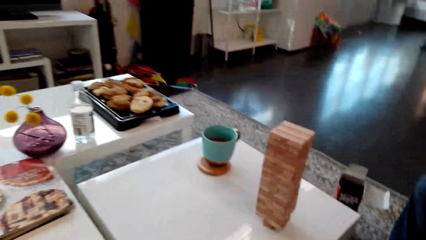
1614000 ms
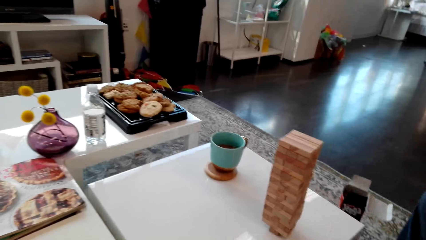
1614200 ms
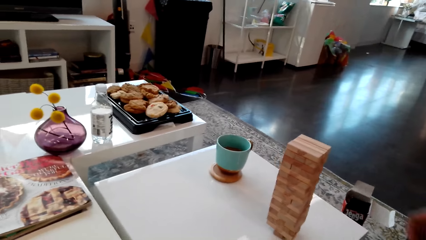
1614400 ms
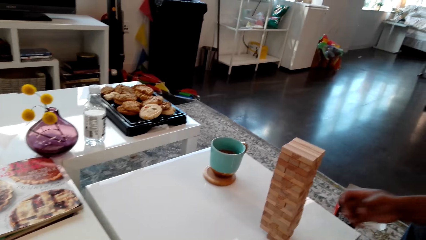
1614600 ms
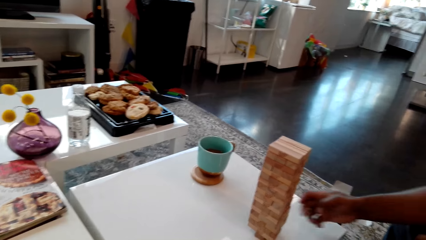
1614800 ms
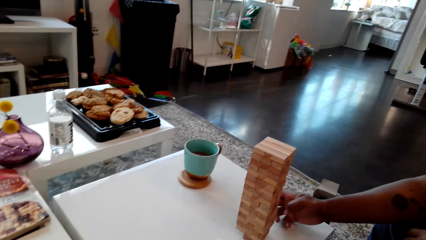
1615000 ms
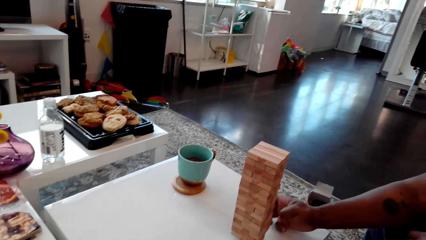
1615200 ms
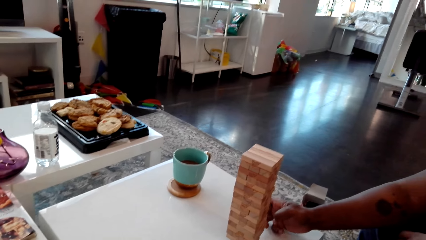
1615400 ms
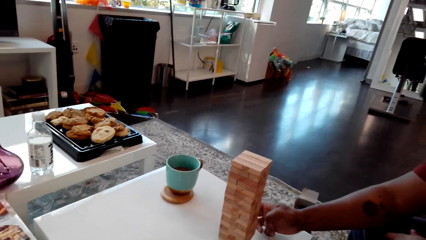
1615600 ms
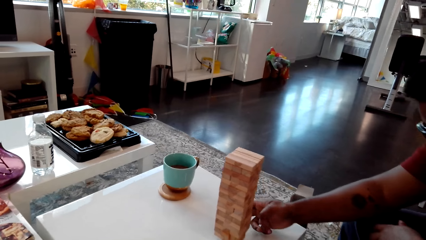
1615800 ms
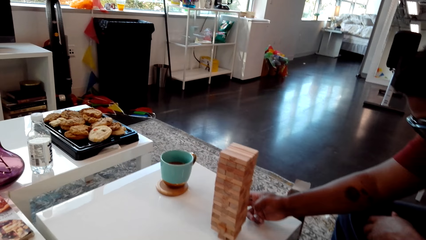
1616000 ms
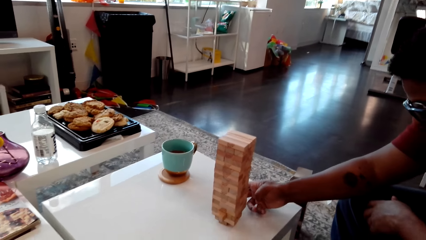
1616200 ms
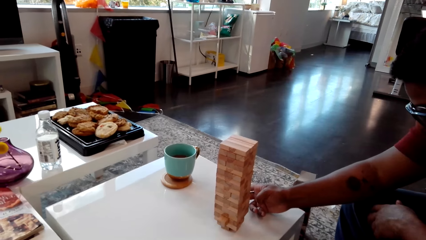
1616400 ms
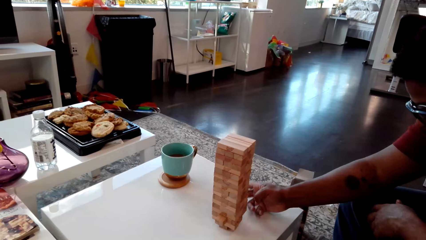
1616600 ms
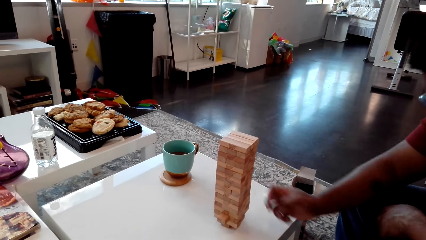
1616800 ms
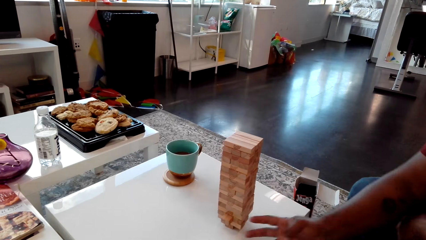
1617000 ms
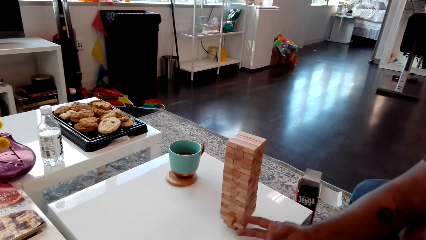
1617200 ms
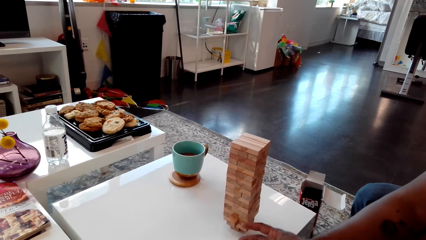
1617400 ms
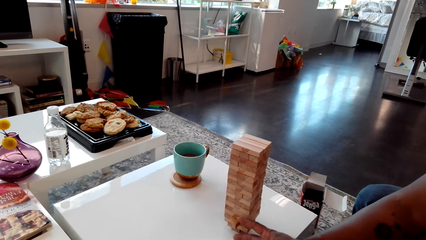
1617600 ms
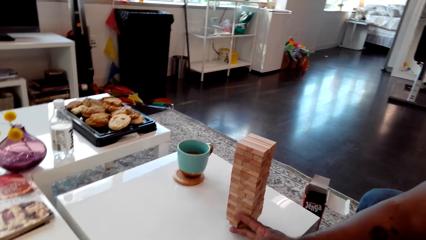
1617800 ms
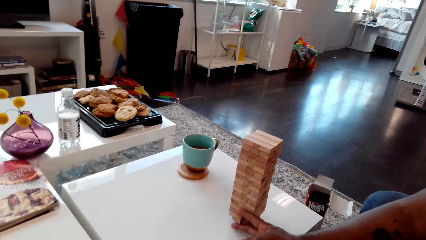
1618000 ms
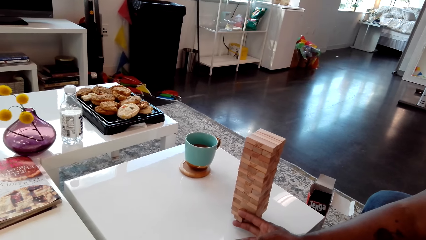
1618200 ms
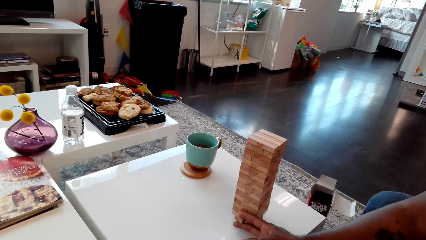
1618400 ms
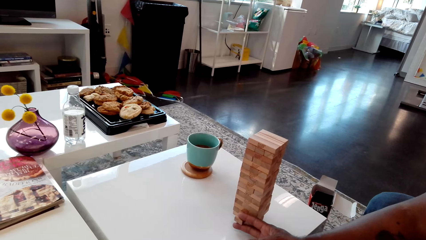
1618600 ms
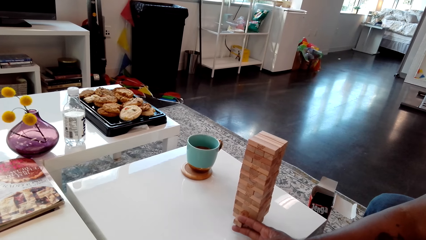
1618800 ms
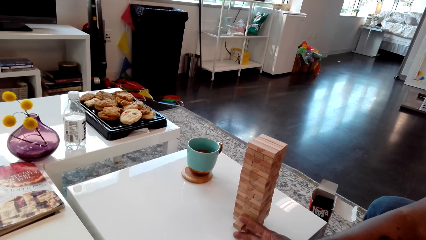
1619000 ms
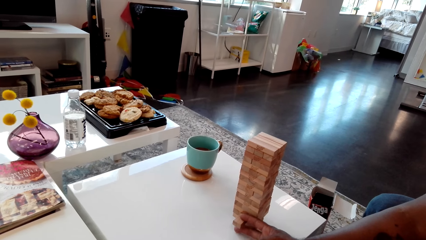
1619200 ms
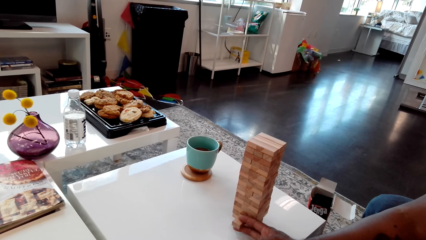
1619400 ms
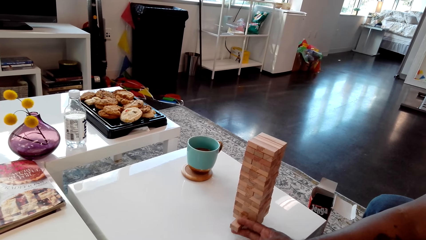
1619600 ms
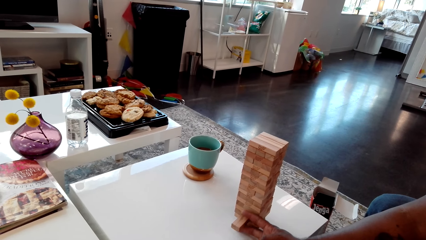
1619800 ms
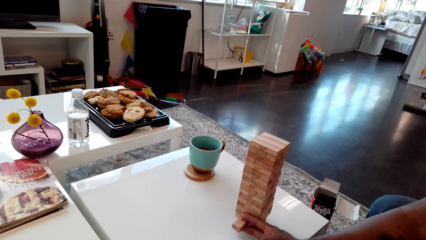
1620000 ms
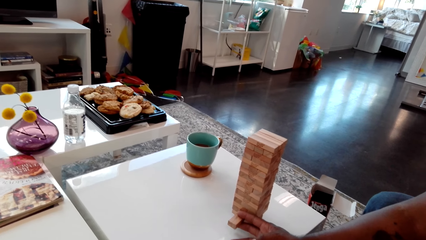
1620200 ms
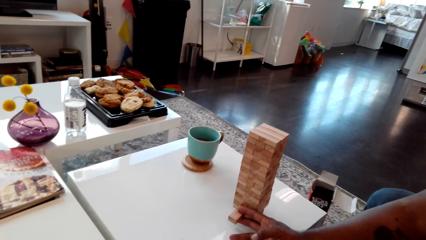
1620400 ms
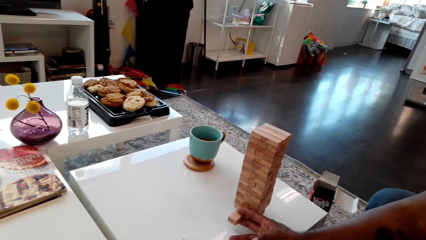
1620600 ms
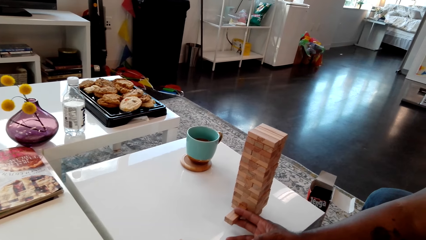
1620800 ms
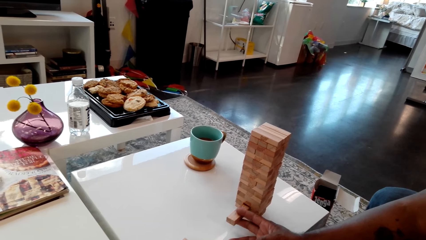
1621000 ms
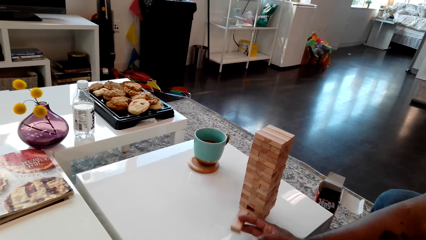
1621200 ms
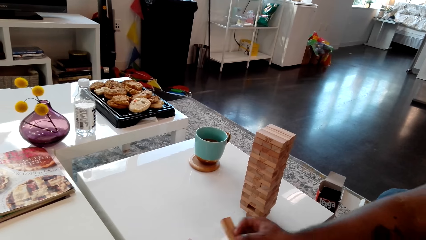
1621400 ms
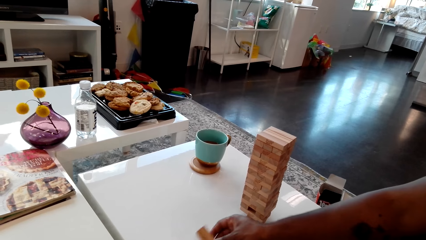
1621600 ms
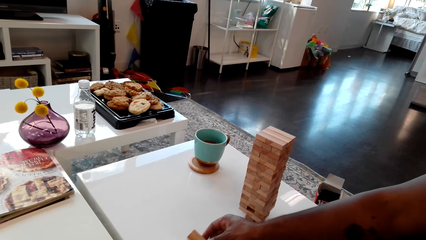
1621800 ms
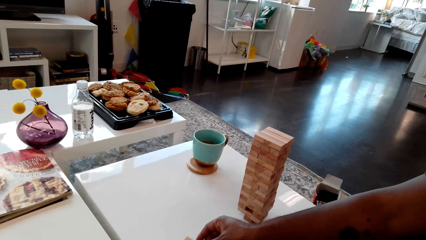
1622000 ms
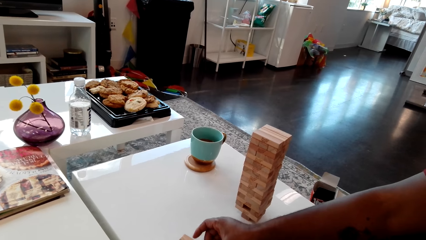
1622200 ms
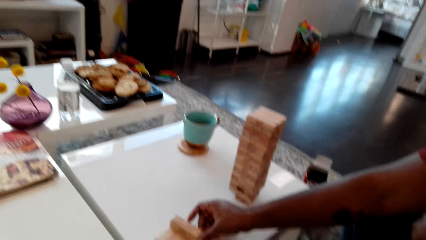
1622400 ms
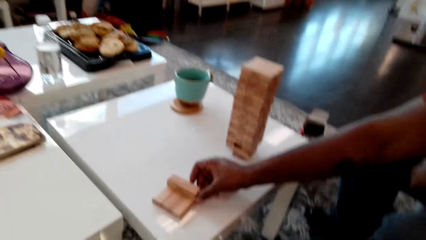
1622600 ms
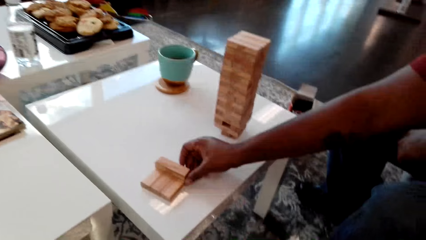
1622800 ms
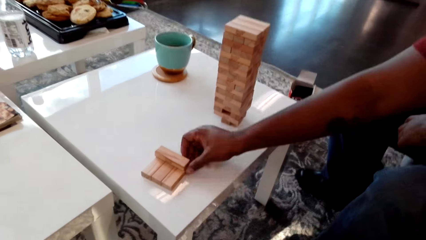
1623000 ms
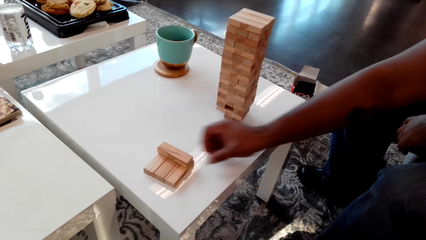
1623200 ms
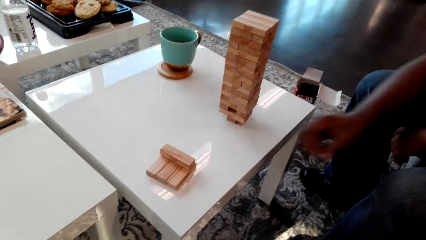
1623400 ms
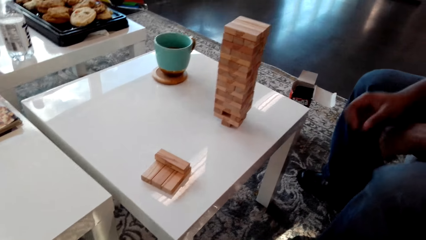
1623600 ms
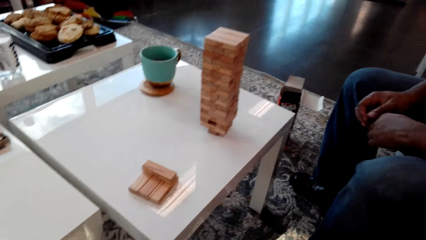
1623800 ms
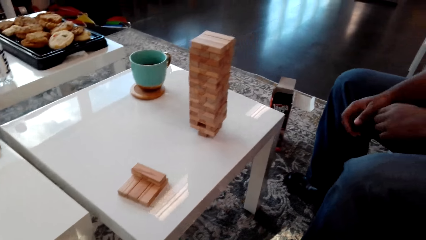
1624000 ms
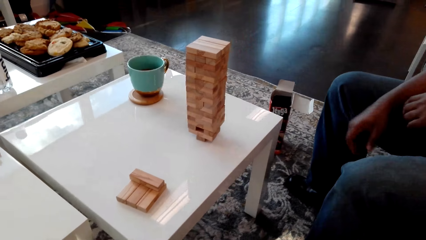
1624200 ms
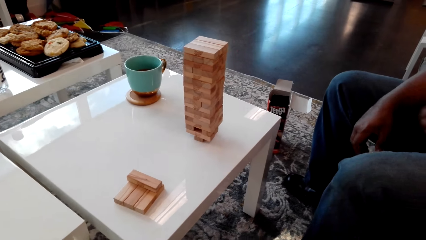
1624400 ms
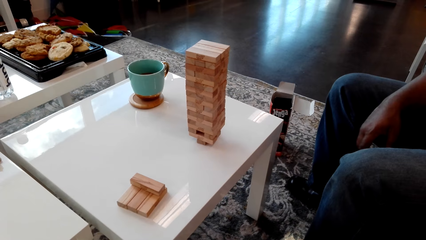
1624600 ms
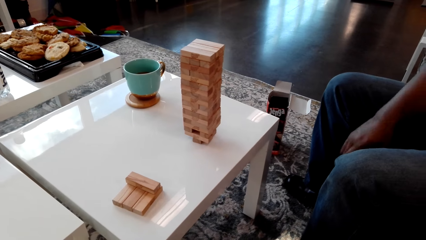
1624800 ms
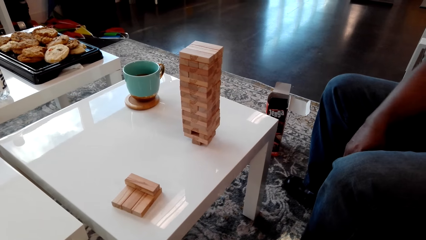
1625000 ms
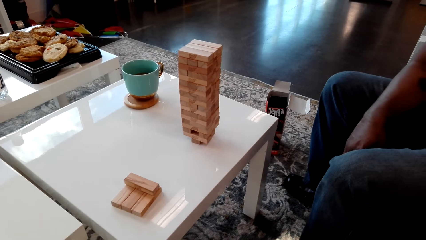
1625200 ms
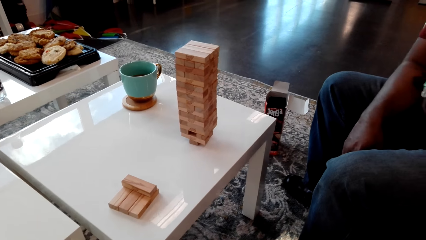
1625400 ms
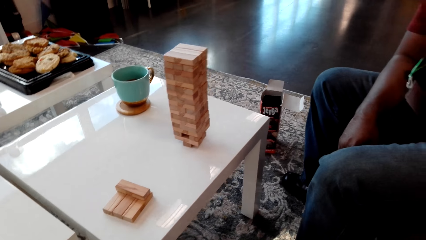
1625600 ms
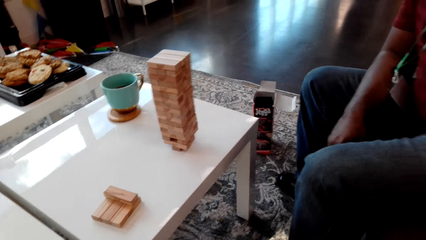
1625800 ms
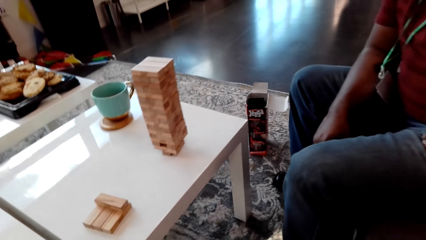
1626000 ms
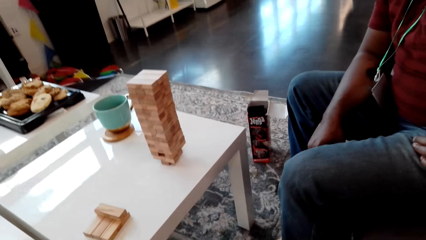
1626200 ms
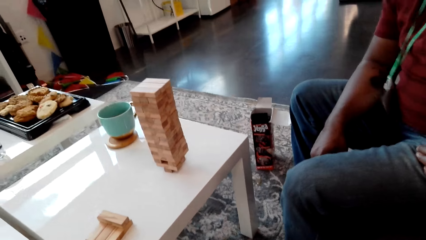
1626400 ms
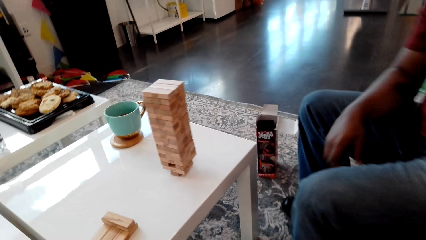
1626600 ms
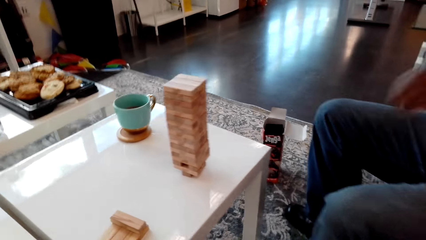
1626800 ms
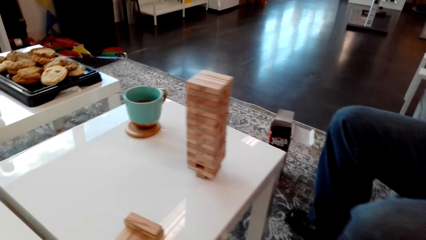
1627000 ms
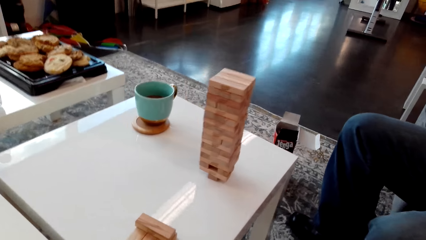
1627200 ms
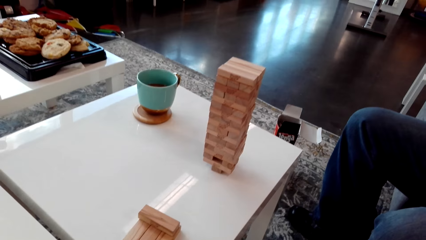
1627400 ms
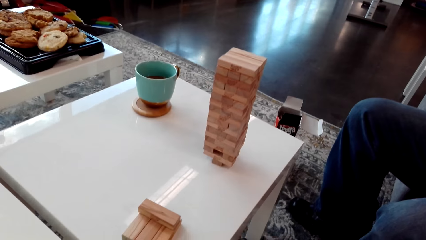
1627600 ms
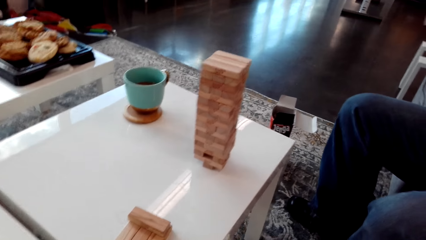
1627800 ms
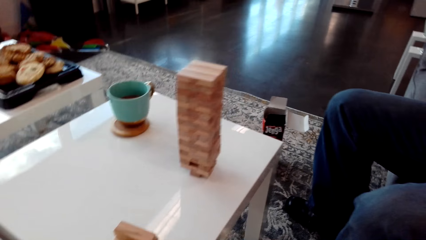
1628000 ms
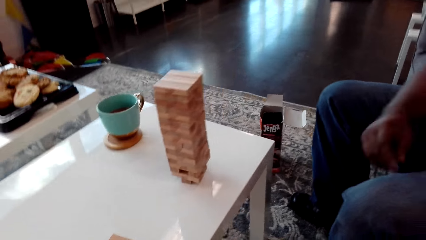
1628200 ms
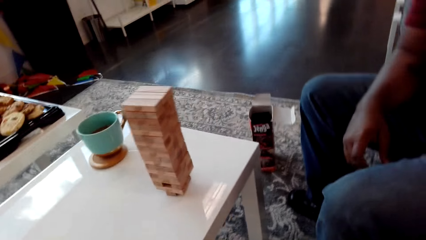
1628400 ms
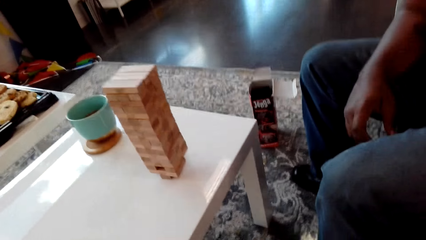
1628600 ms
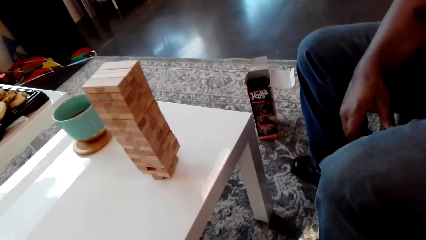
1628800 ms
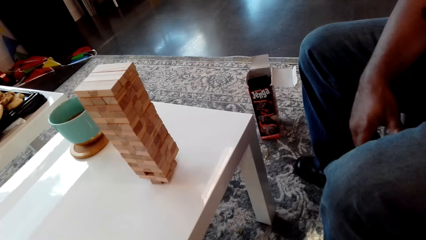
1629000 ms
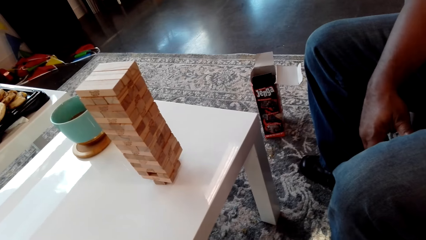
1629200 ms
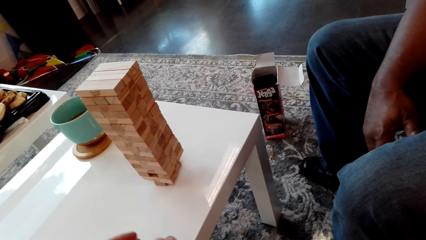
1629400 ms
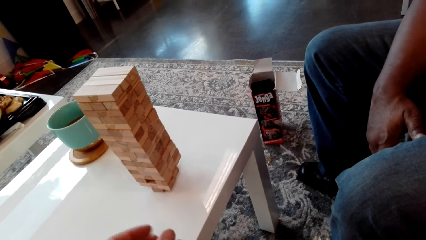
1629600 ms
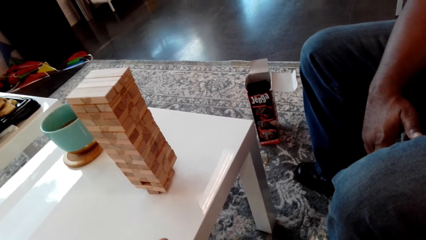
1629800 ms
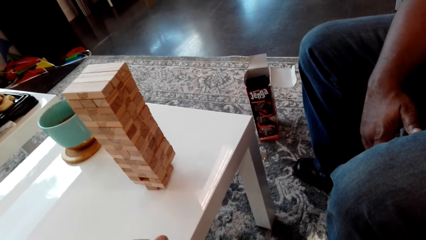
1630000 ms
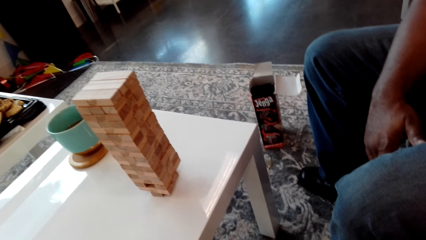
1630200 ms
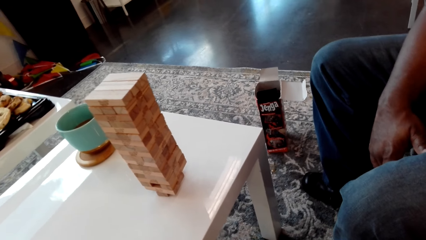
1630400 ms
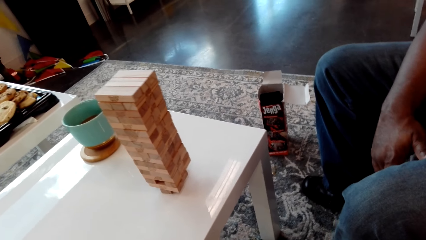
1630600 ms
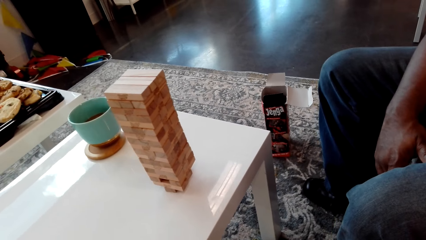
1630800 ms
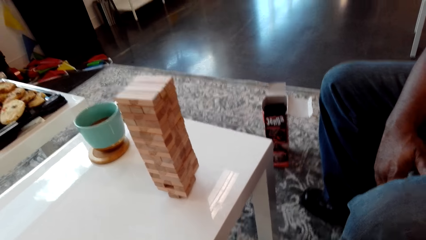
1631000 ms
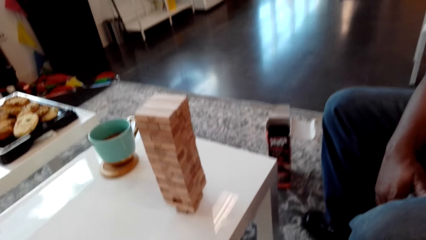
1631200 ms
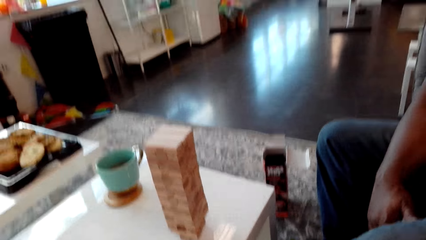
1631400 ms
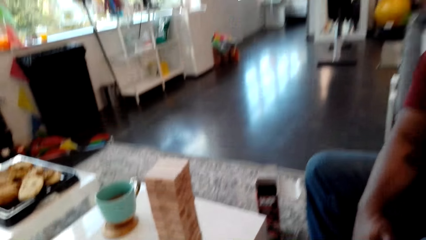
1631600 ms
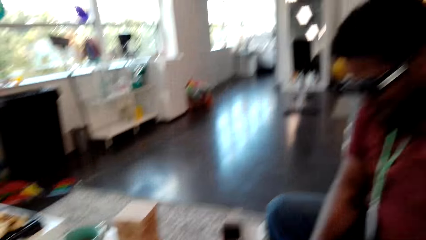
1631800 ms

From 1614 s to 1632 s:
The camera wearer puts the block aside. A man removes the giant tumbling block from the stack of blocks. The man puts the giant tumbling block on the table.
